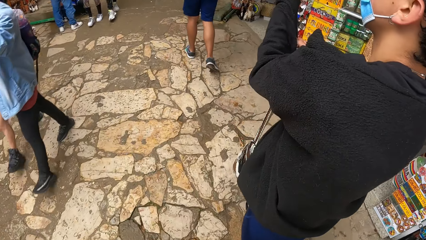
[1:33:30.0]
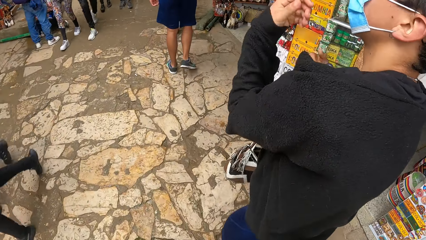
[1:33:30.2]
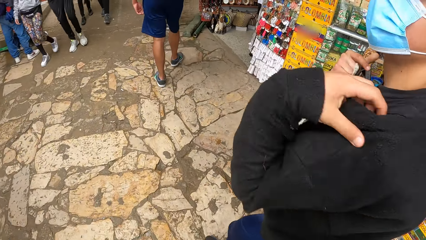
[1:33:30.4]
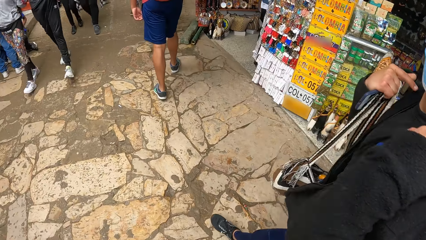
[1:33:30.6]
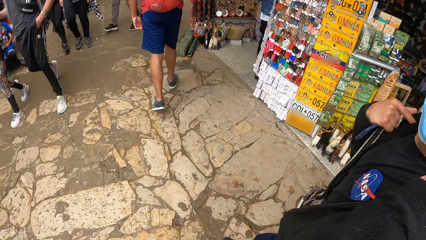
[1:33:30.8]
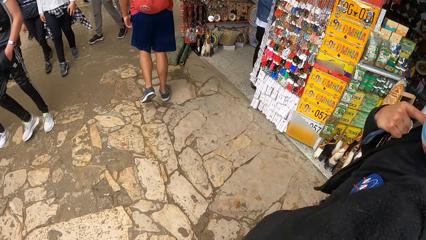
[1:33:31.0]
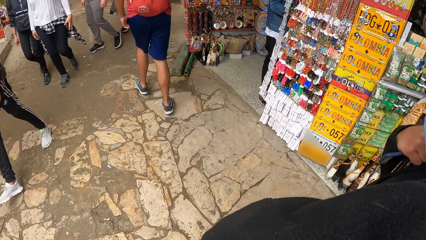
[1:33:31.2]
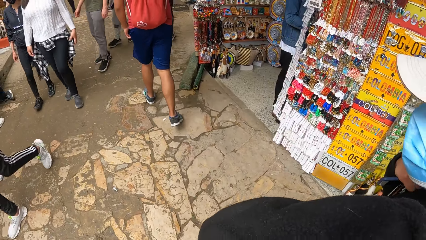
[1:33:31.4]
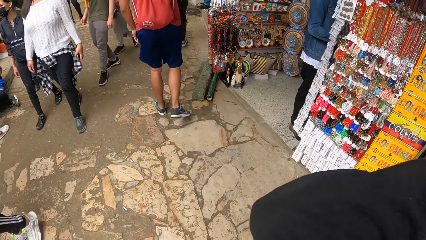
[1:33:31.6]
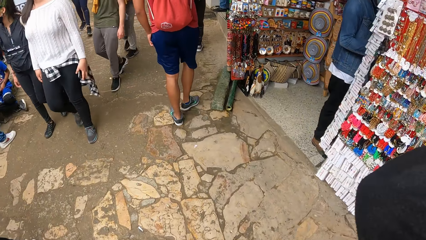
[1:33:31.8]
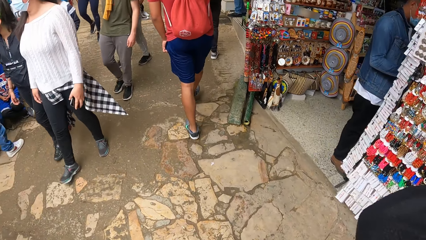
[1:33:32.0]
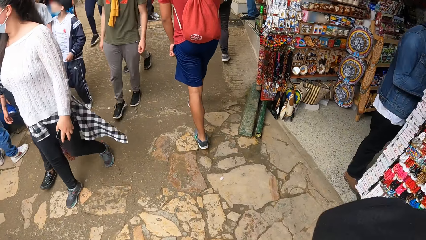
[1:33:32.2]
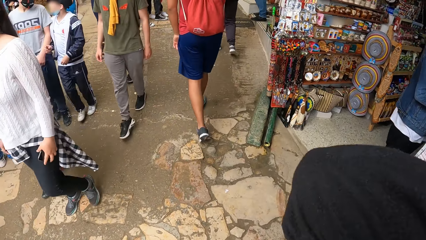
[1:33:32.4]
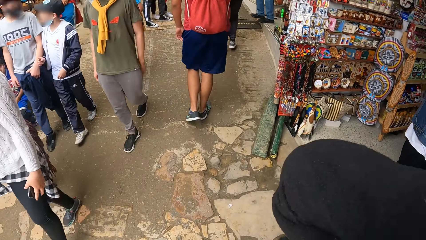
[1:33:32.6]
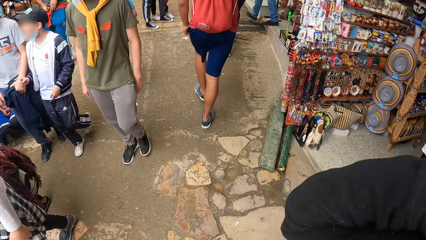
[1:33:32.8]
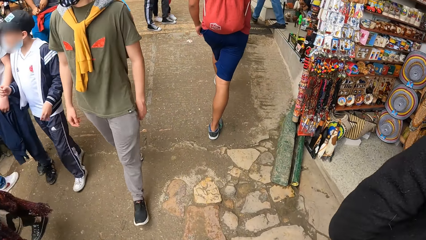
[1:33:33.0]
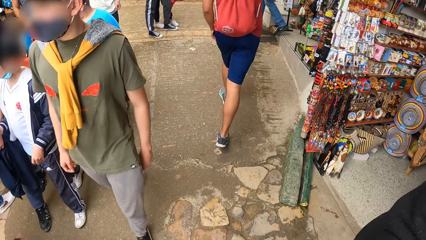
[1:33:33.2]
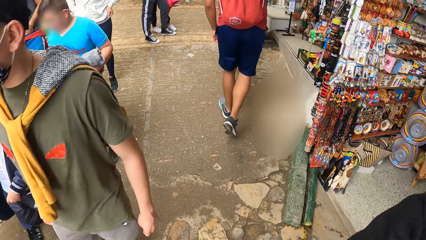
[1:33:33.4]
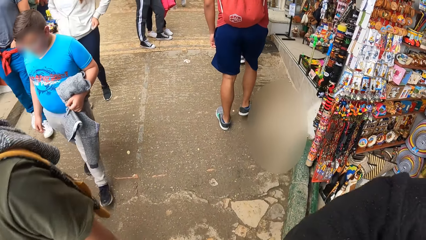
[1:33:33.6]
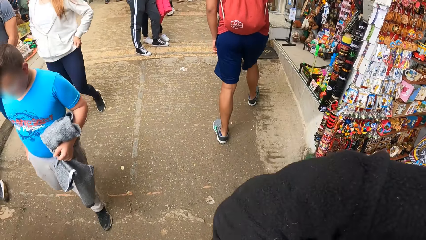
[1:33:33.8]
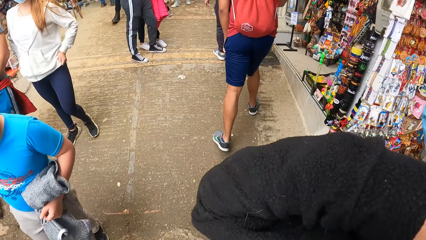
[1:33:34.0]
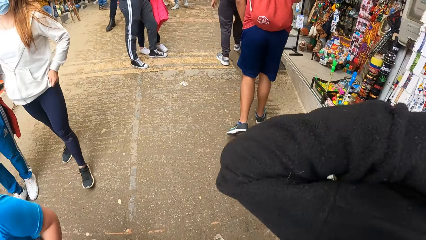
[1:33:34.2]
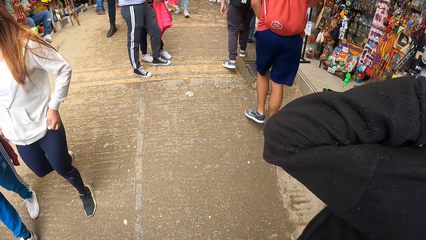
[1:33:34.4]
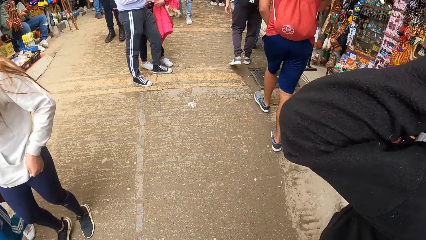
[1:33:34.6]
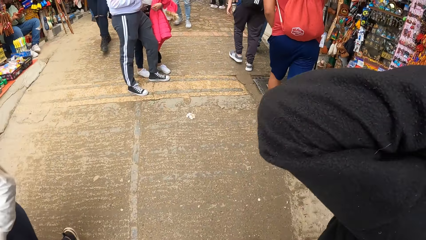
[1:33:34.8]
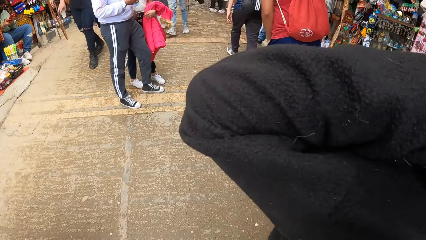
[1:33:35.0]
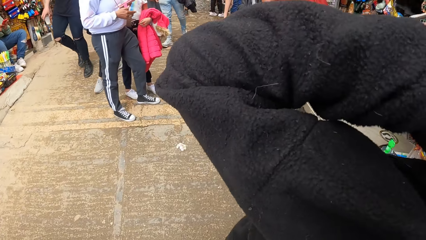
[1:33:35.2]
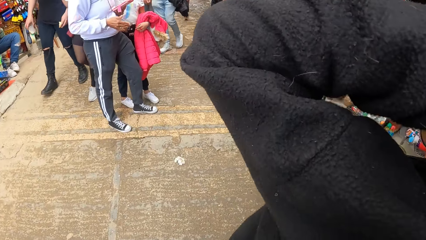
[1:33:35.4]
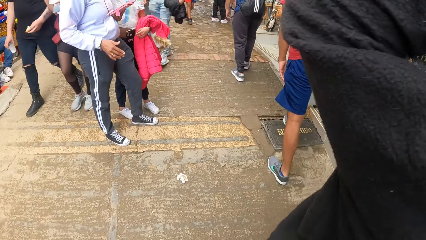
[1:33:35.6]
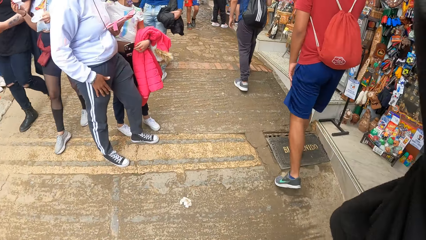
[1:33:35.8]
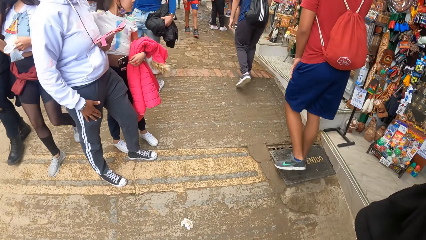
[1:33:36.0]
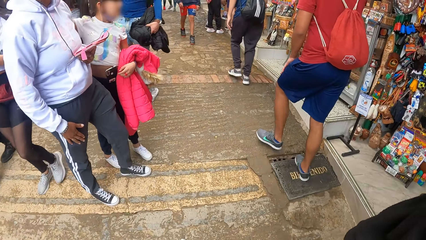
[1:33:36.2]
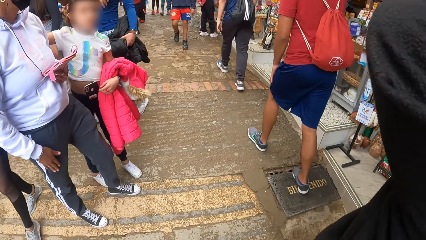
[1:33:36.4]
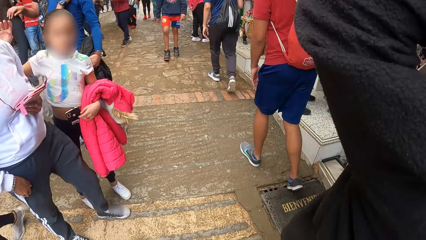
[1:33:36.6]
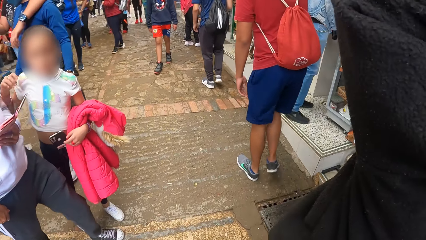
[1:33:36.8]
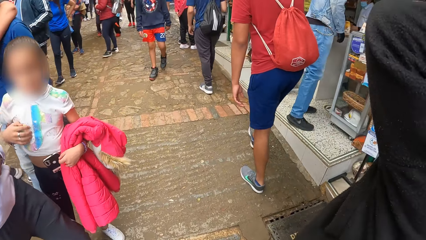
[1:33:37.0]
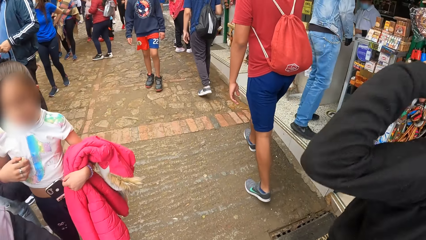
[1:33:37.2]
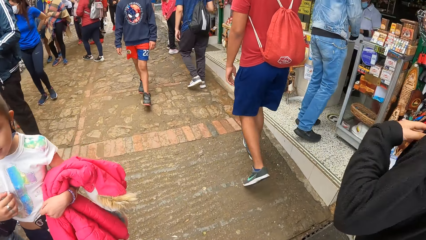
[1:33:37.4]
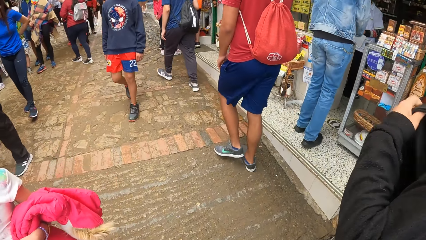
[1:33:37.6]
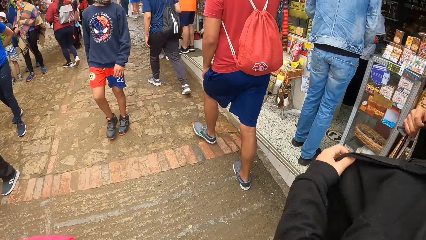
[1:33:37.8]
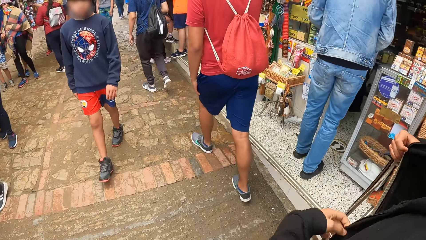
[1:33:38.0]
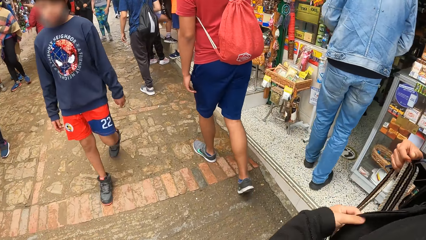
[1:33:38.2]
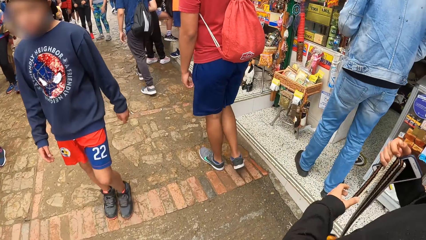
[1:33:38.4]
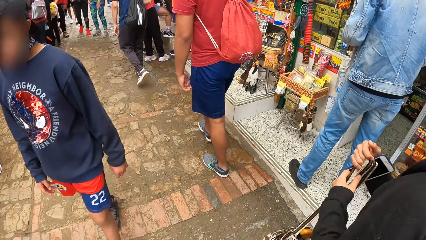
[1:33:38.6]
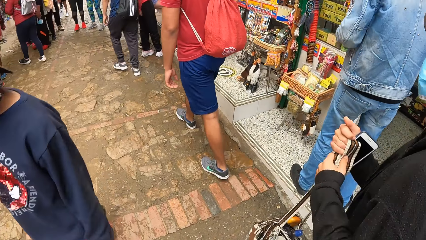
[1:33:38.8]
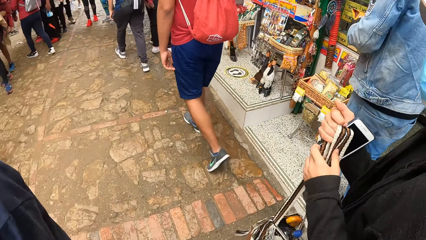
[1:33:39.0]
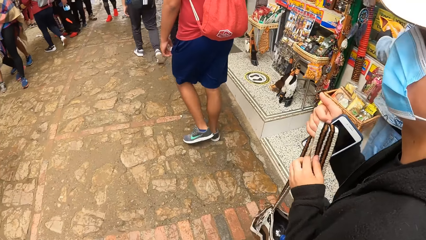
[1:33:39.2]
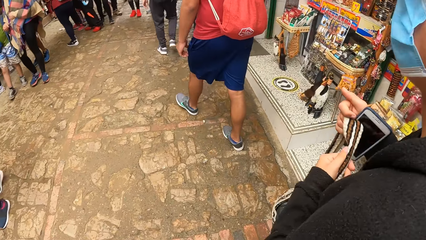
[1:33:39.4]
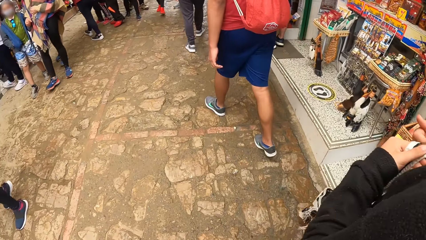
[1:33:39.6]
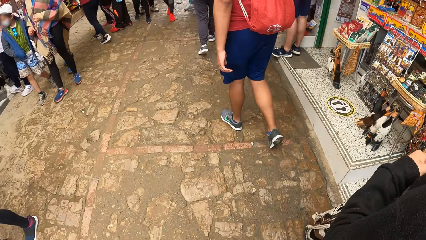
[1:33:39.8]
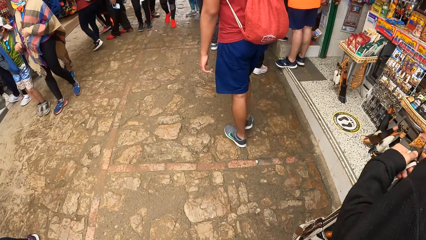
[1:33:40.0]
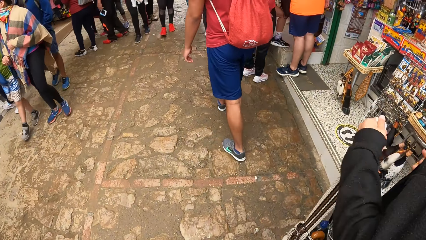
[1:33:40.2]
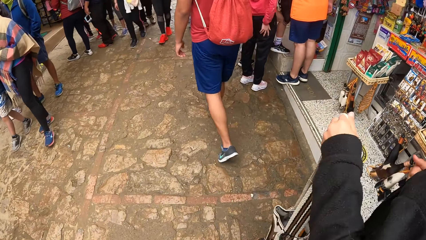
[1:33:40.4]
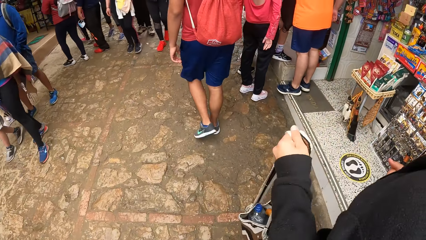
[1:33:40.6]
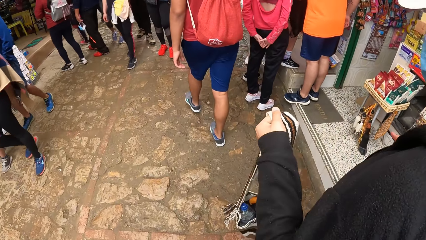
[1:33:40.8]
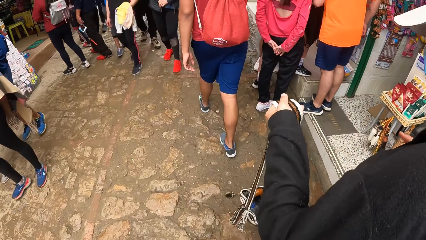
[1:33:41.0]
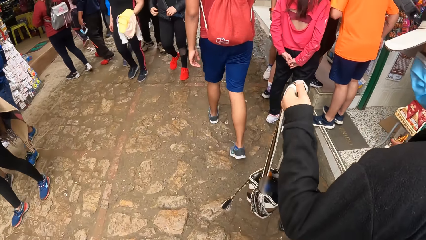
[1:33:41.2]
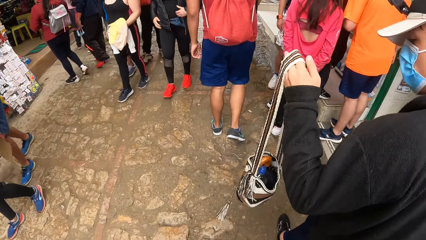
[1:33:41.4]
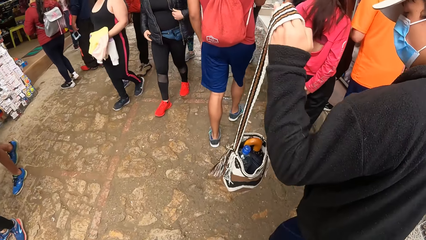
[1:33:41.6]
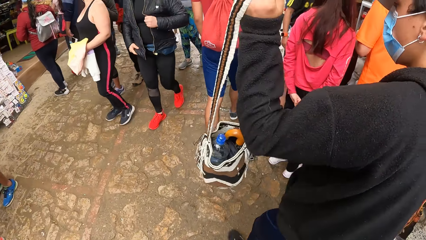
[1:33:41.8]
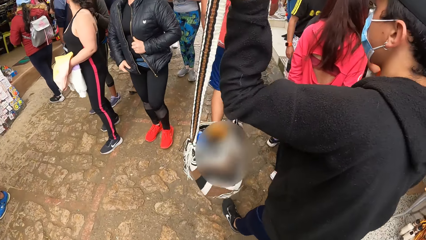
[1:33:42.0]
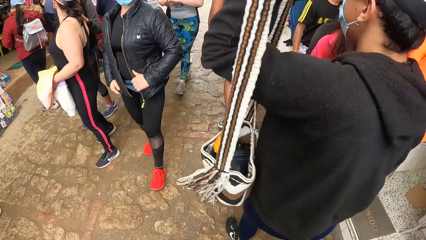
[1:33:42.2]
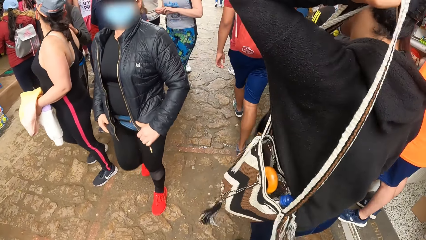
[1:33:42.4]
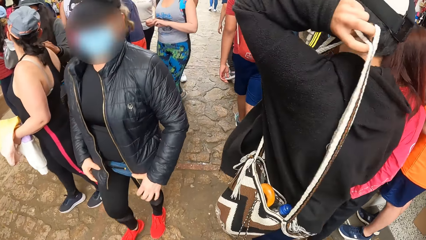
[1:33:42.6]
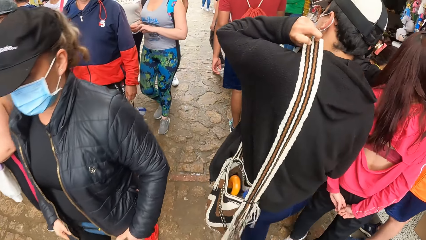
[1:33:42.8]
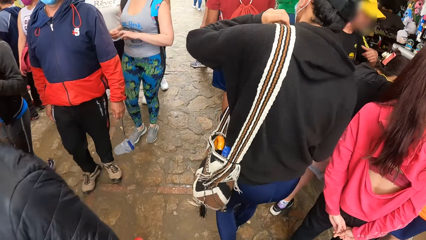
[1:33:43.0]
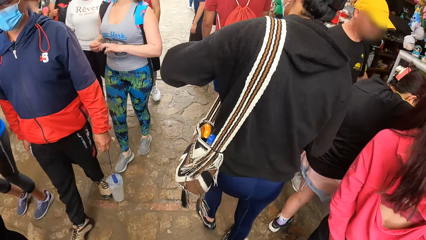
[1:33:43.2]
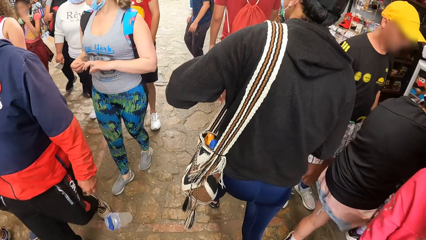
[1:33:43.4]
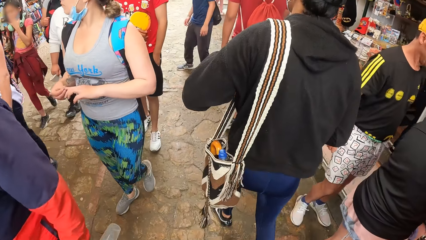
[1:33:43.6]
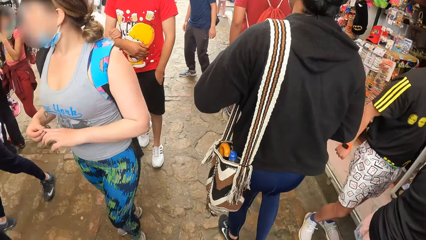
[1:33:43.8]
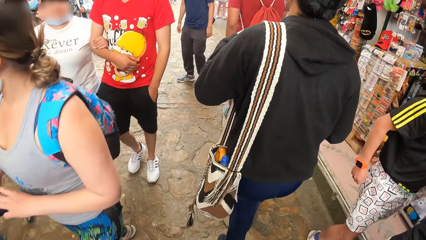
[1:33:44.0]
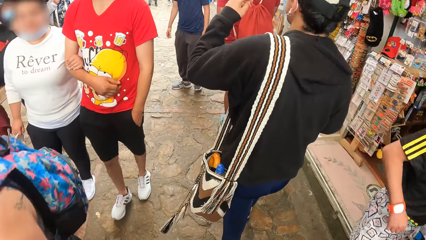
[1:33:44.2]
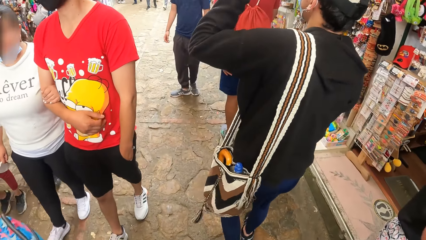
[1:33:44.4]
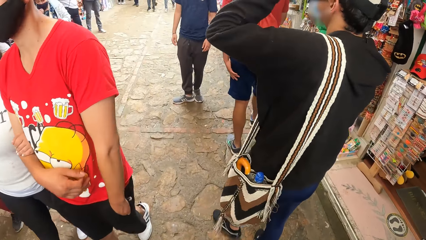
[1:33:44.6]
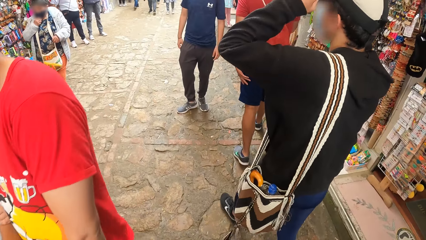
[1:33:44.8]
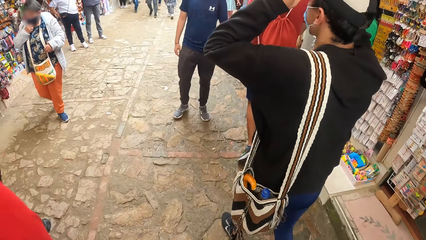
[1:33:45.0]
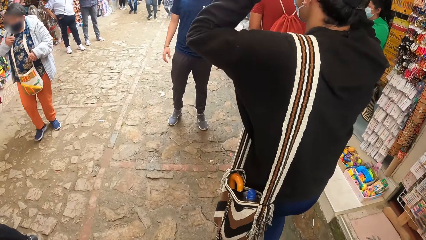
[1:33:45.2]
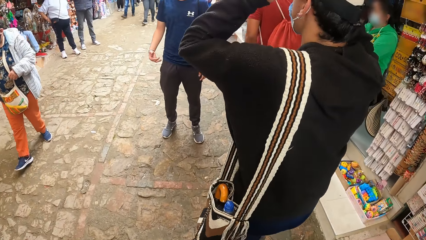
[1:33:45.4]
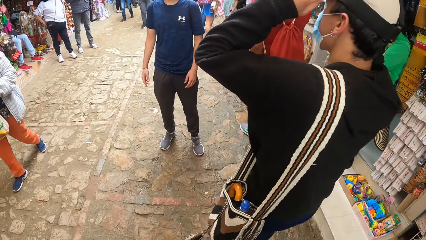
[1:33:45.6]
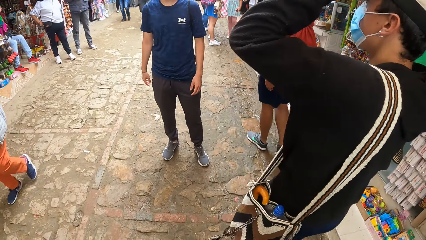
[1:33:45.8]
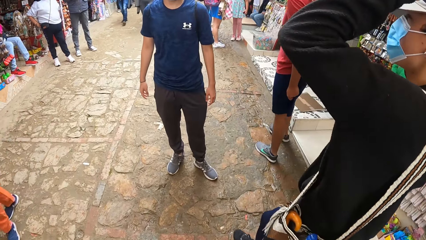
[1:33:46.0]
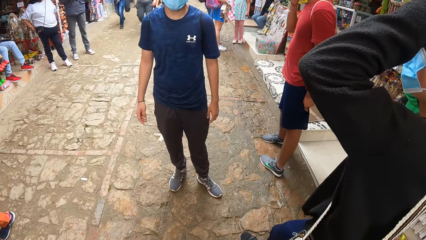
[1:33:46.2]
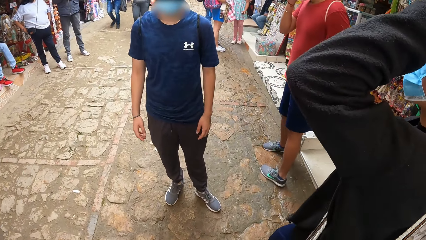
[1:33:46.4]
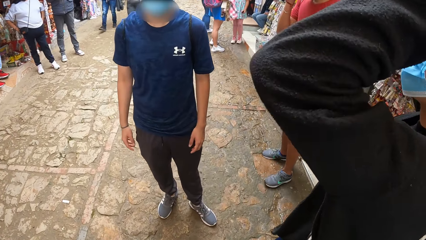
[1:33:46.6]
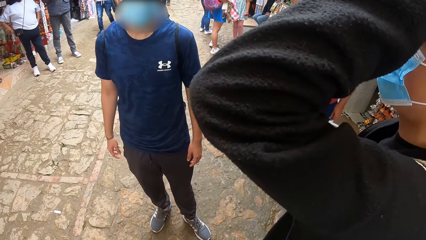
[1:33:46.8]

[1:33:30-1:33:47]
The man adjusts the sweater with both hands. The man transfers the bag in his right hand to his left hand, puts the bag on his shoulder with his left hand, and adjusts the camera on his head with both hands. Another man interacts with the camera wearer.
